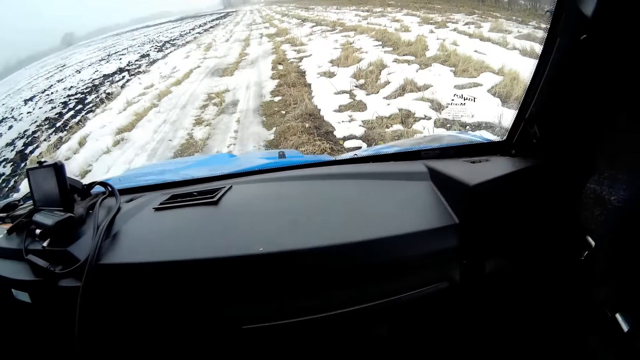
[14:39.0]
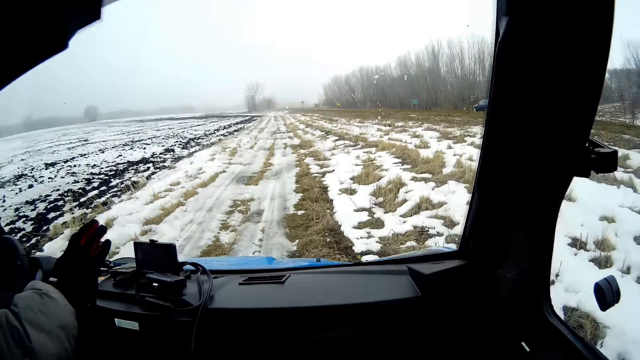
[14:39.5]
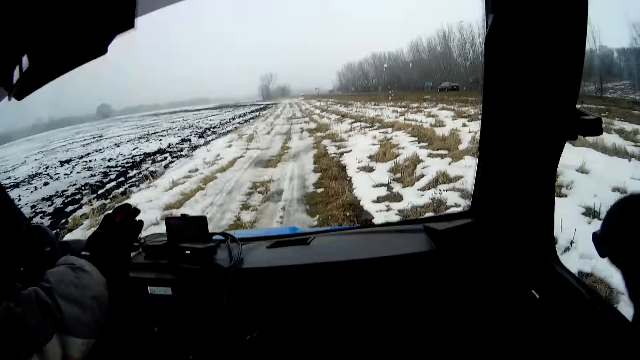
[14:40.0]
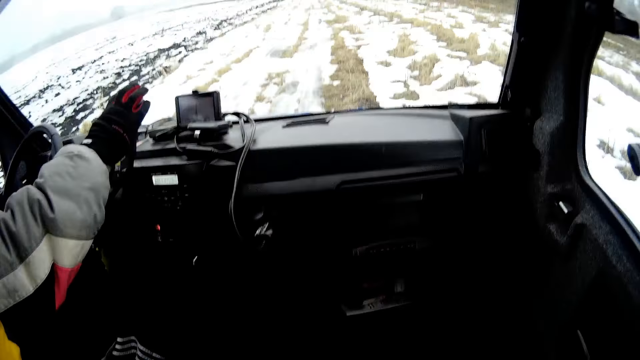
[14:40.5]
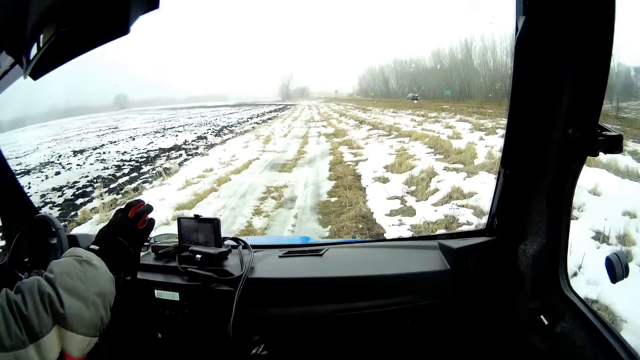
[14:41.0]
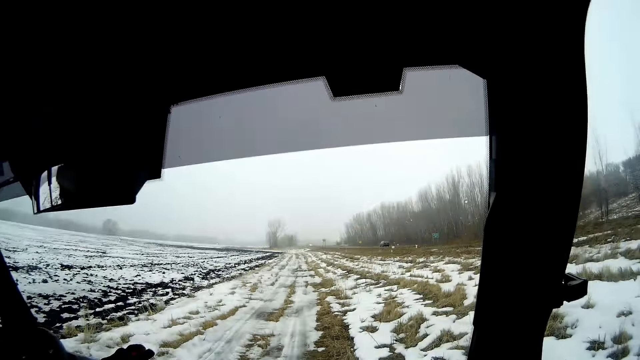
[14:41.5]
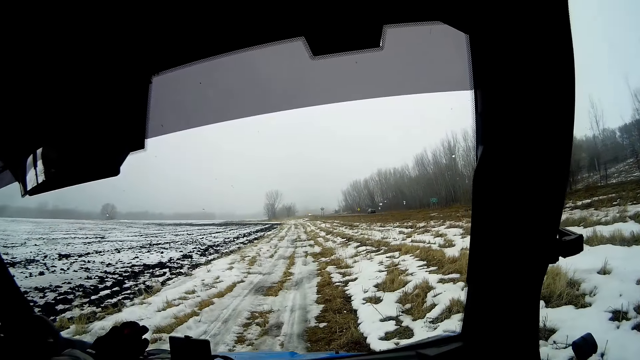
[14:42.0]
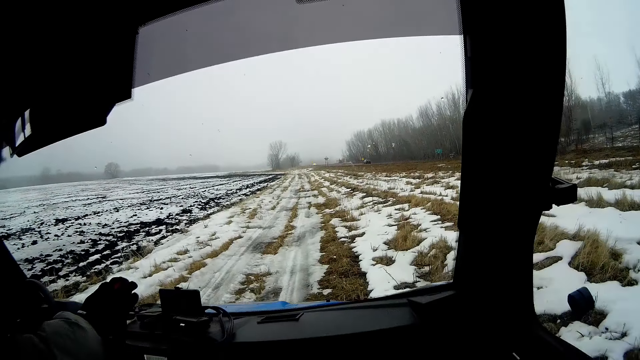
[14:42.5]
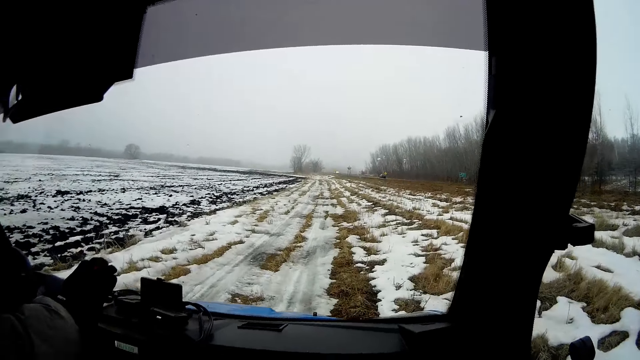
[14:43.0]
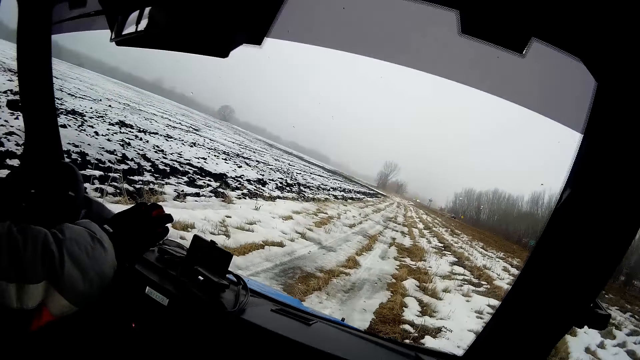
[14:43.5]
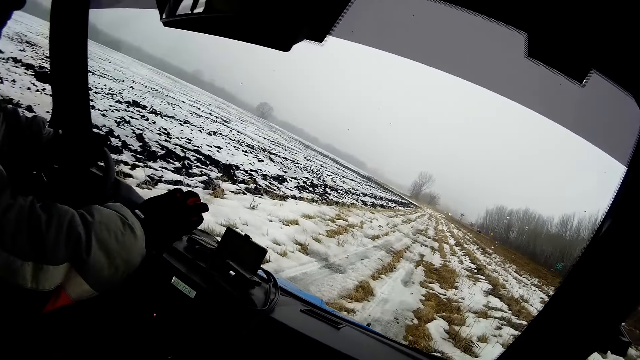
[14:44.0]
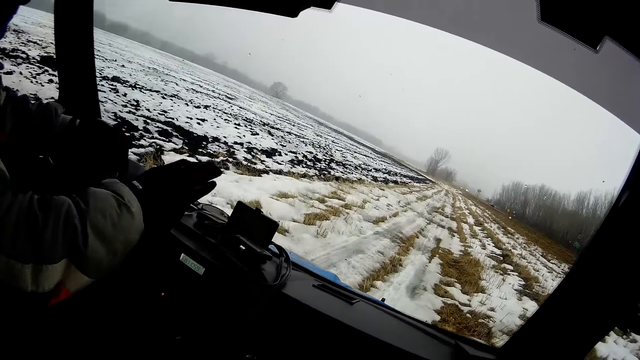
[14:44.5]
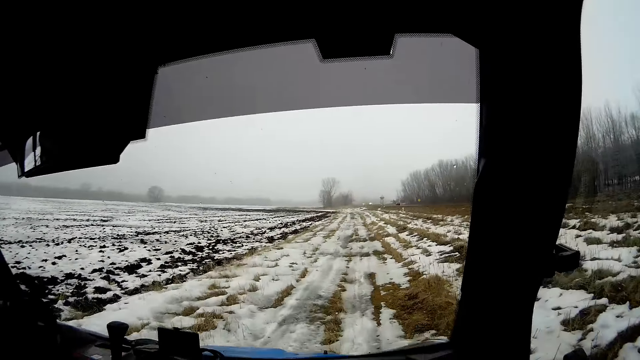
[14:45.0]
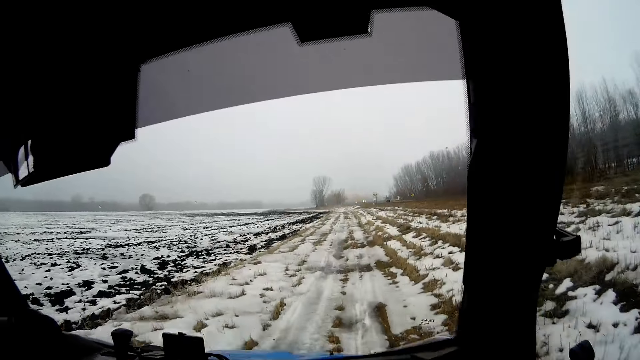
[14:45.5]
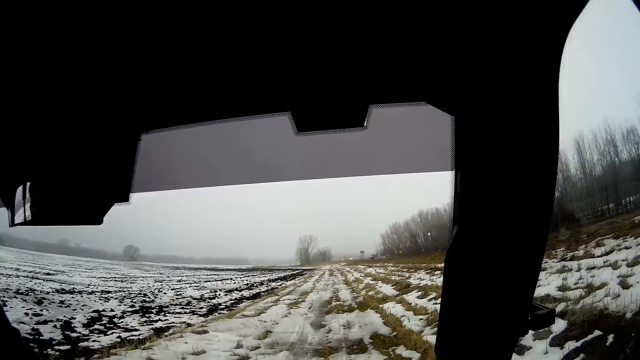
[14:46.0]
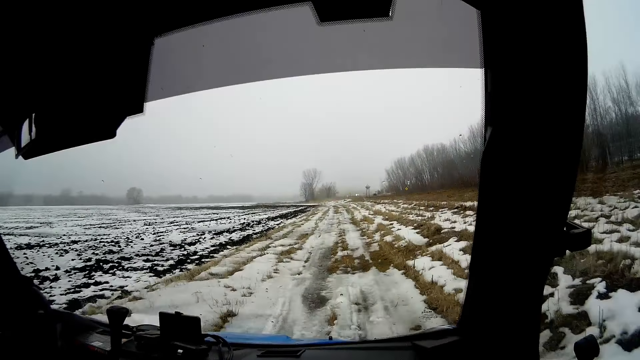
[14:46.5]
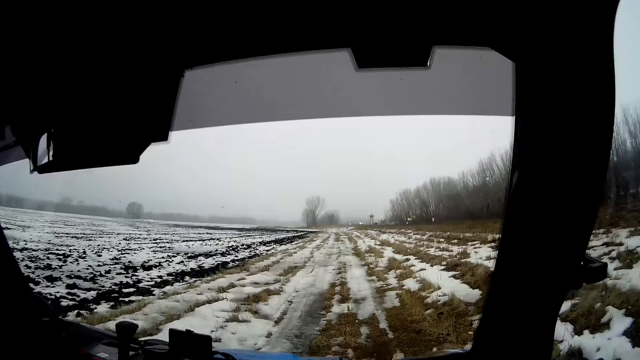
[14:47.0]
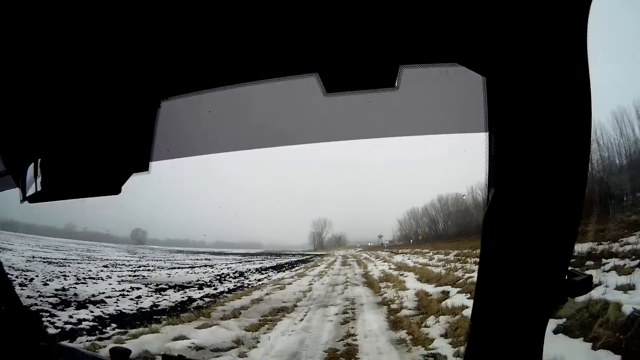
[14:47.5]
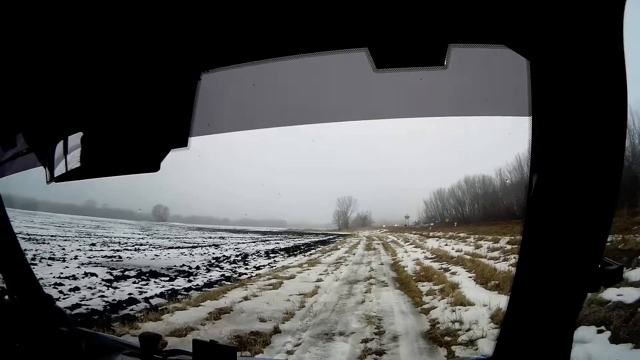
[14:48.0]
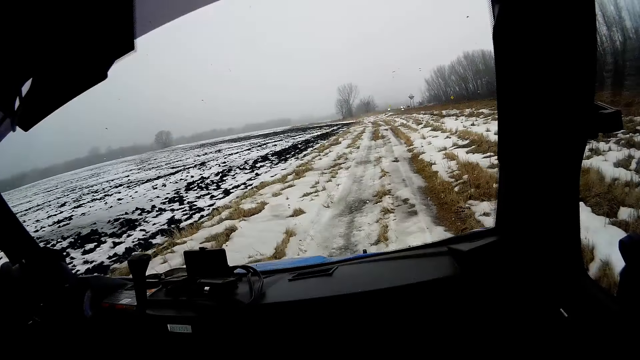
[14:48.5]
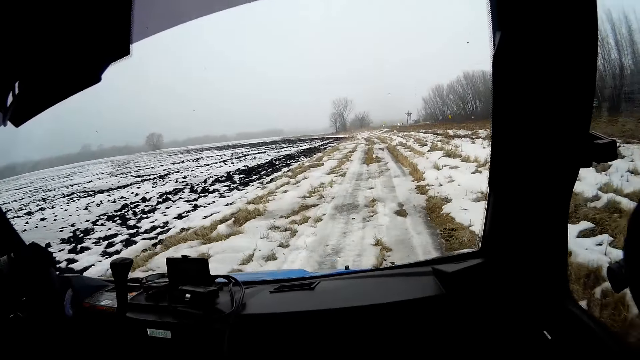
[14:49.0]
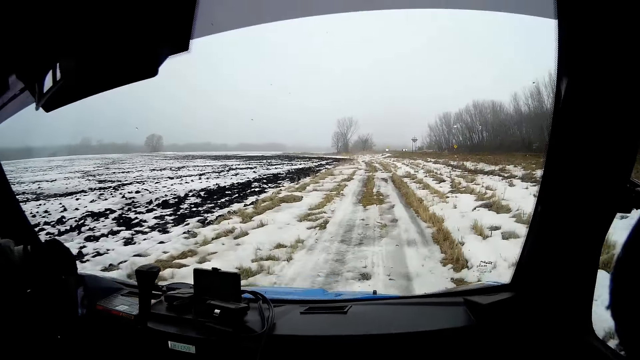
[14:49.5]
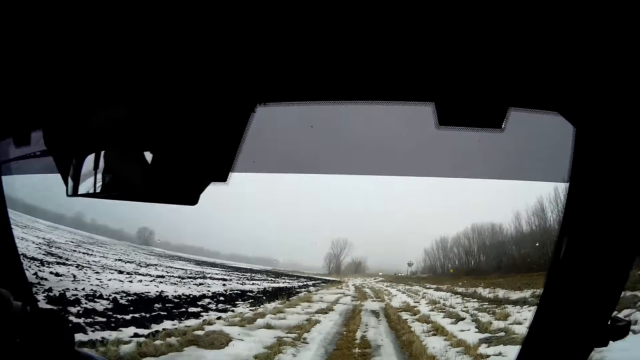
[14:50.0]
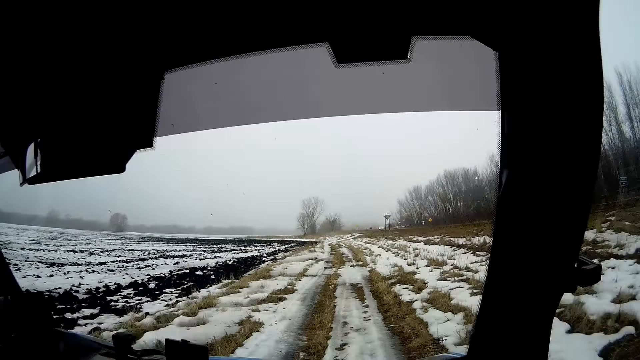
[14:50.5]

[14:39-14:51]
The man places his right hand on the gear. He places his left hand on the steering wheel. He drives in the snow. He removes his hand from the gear. He places his right hand on the steering wheel. Another man drives the truck with both of his hands on the steering wheel.

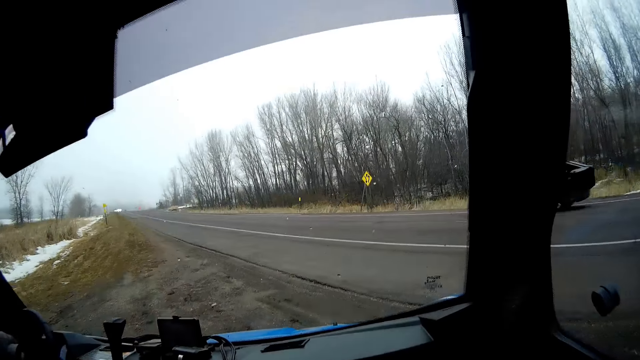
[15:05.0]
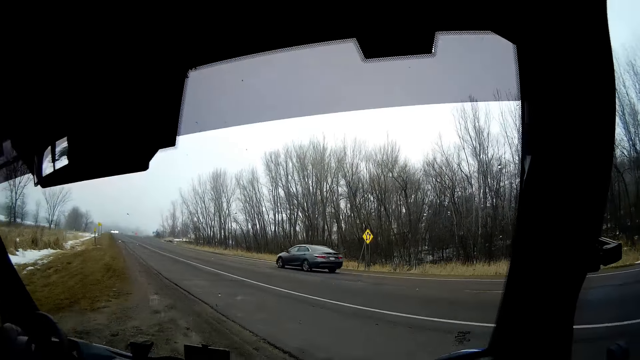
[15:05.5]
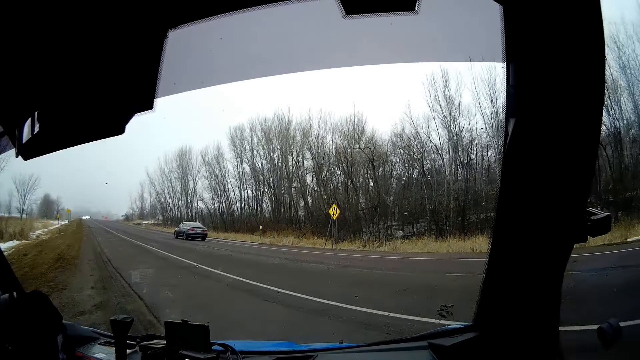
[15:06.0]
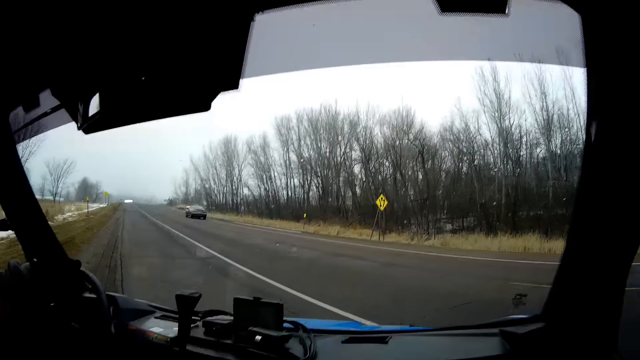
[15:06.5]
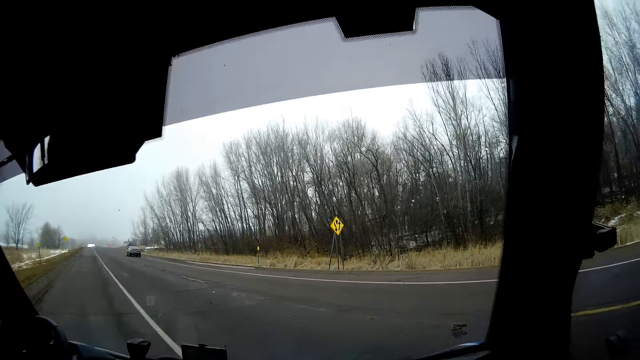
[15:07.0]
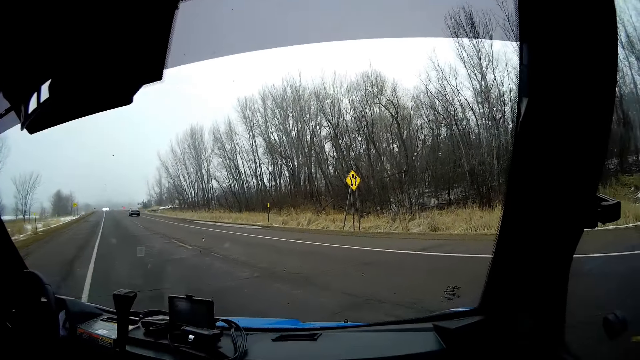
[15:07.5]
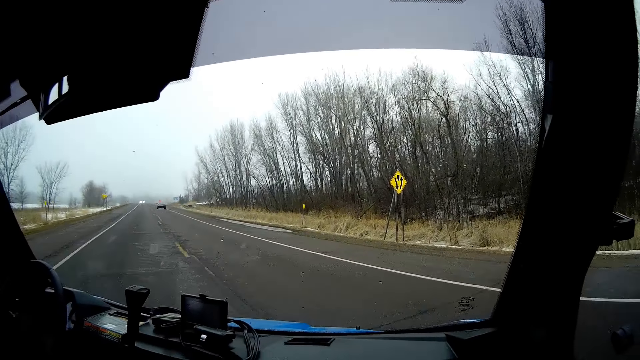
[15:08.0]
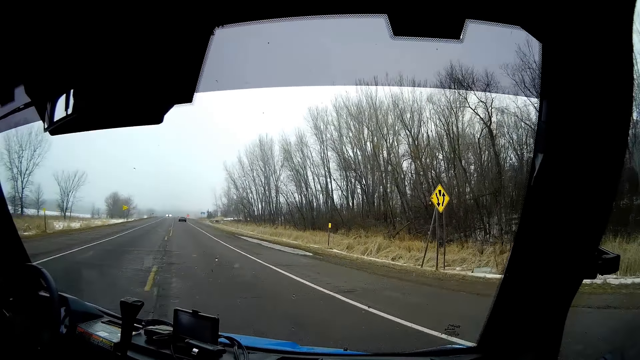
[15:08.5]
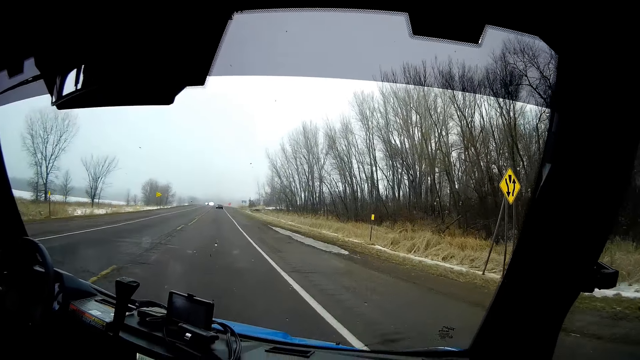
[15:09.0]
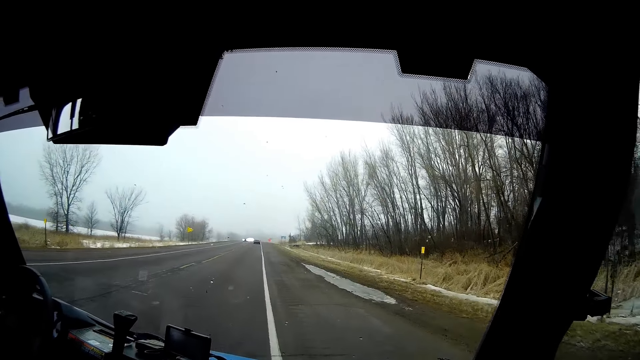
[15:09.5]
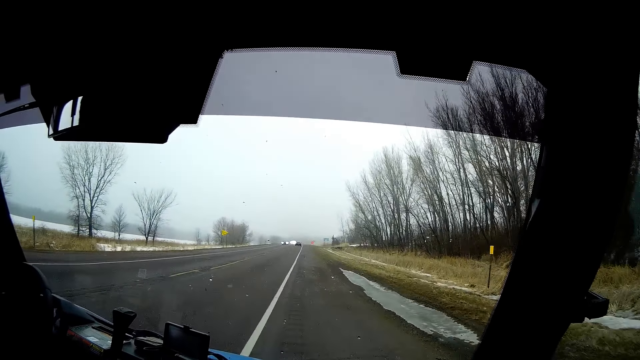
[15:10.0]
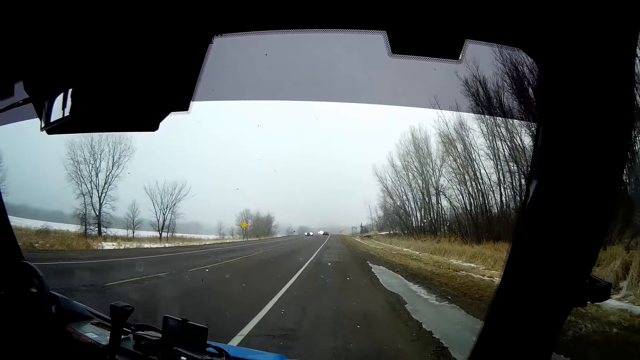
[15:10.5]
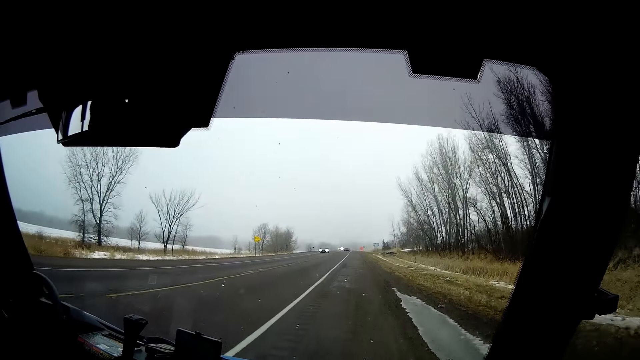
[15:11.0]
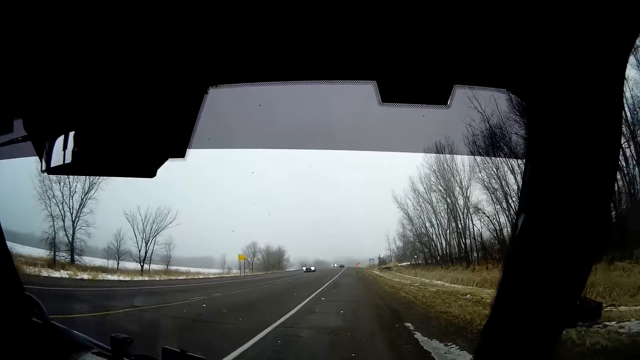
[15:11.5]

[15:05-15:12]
A man drives in the tarmac road.
